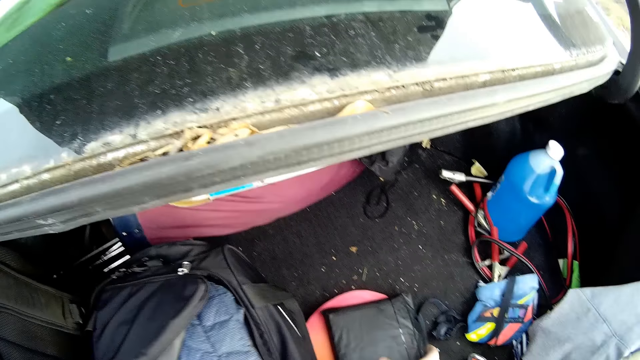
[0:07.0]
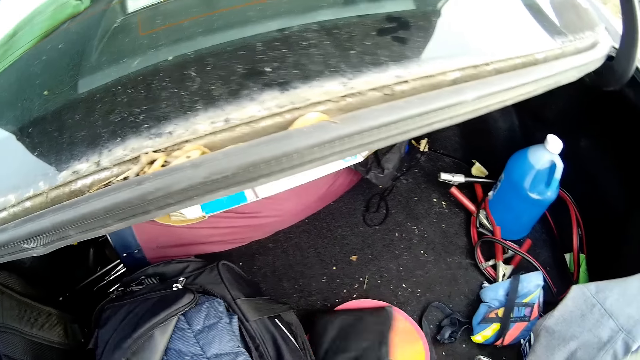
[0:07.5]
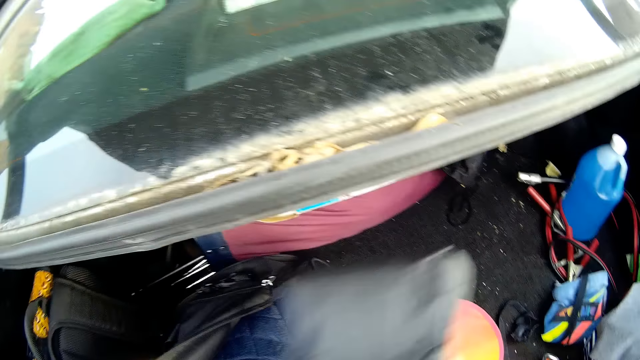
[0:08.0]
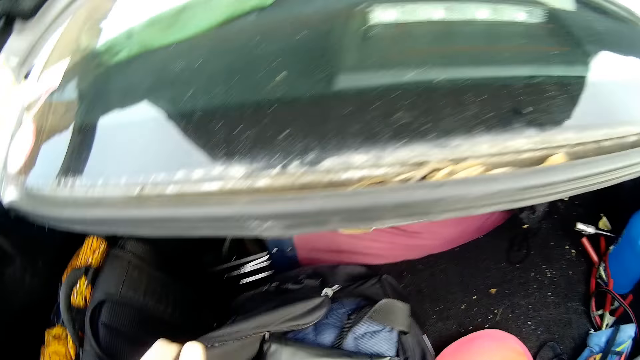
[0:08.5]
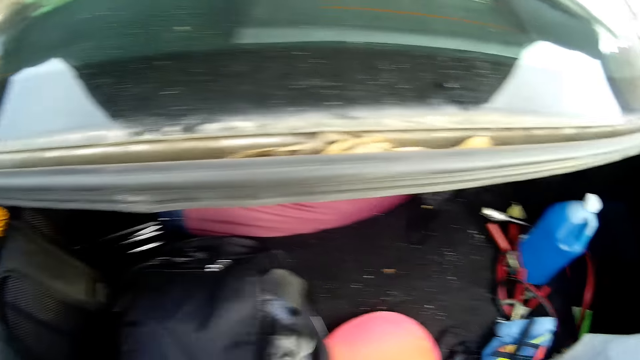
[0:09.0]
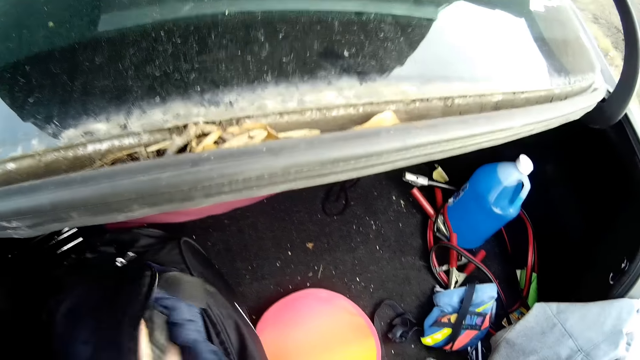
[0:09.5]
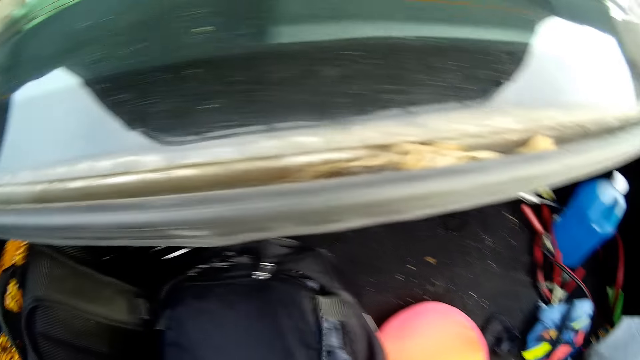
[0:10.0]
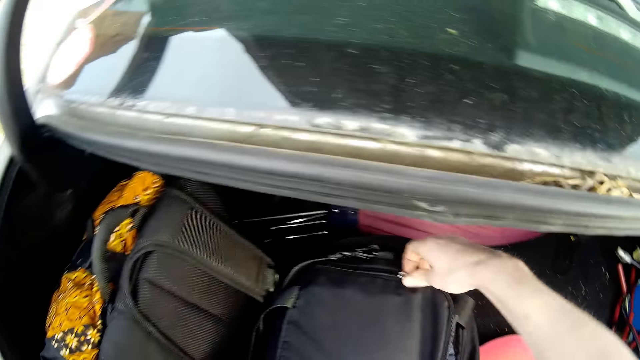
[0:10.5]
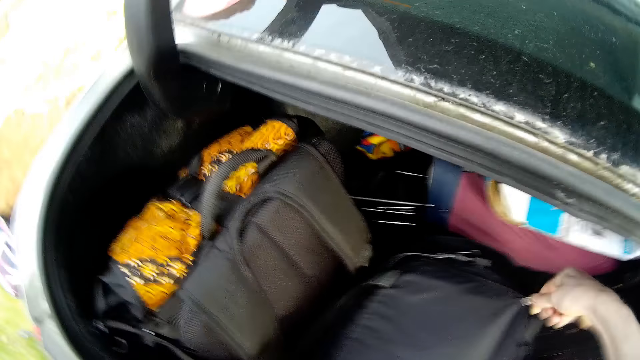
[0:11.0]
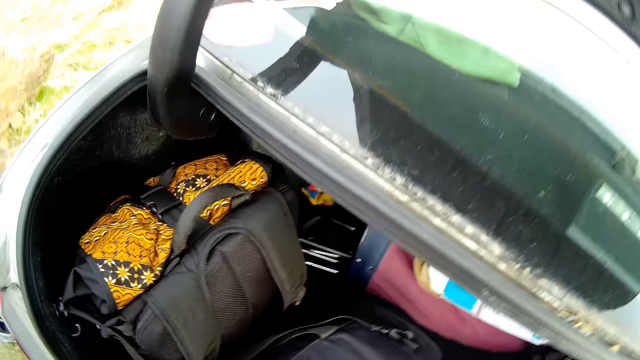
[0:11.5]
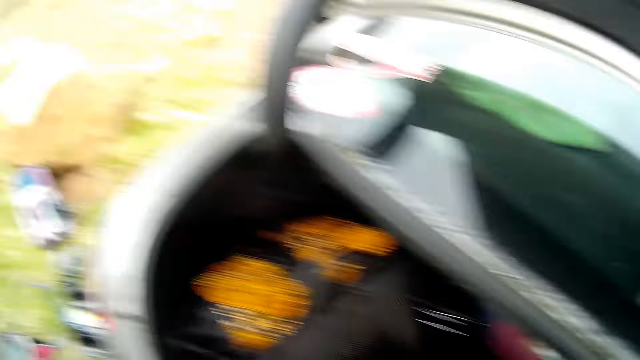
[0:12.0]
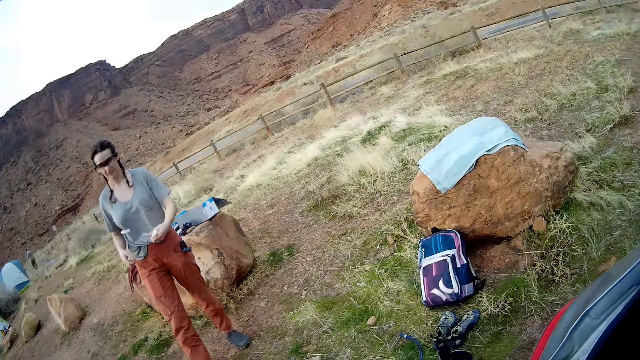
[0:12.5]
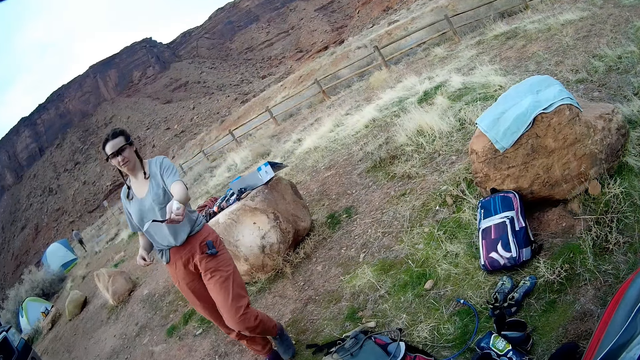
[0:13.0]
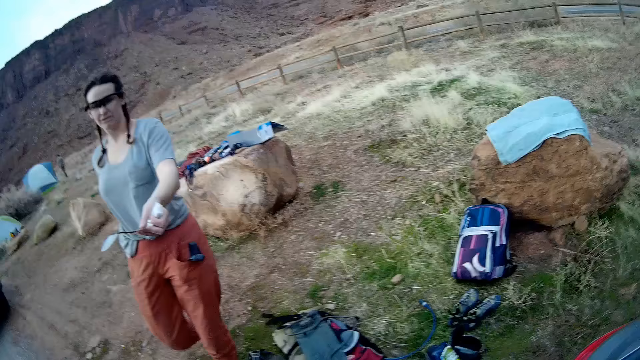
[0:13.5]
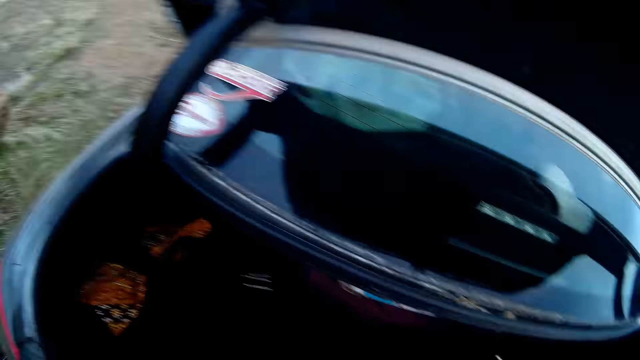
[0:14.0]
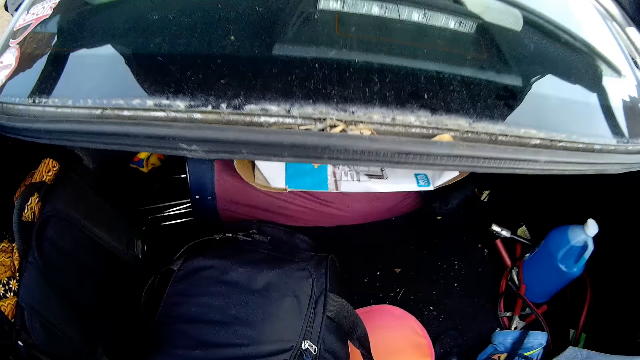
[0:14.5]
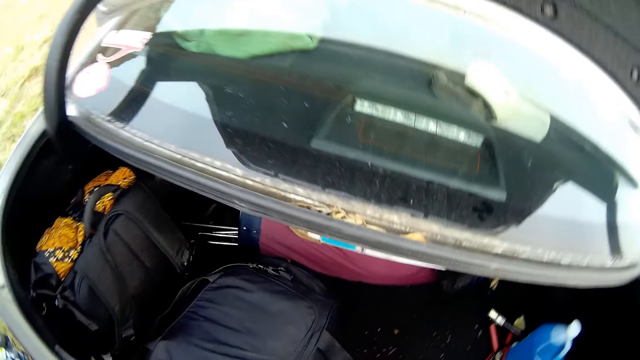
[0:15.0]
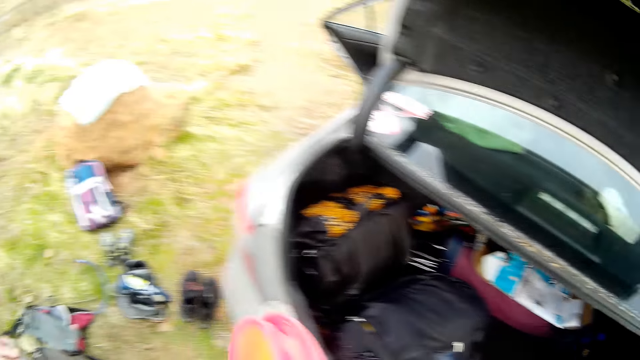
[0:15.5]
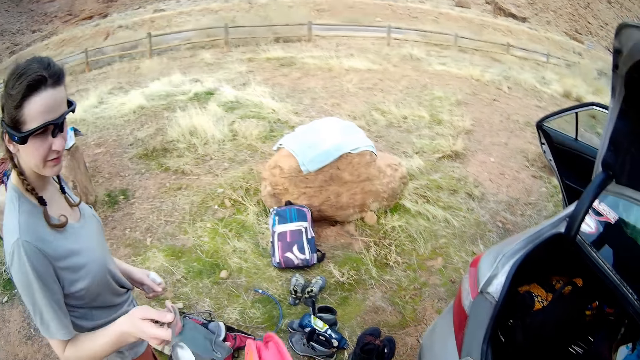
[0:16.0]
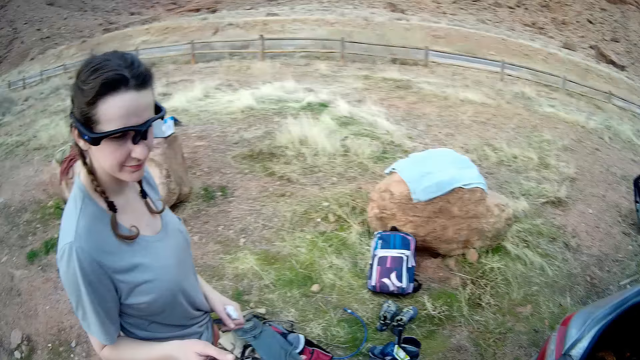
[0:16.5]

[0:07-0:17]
The camera wearer picks up cloths from a stool. They place the cloths in the bag. They zip the bag. They look around the field. A lady hands something to the camera wearer.

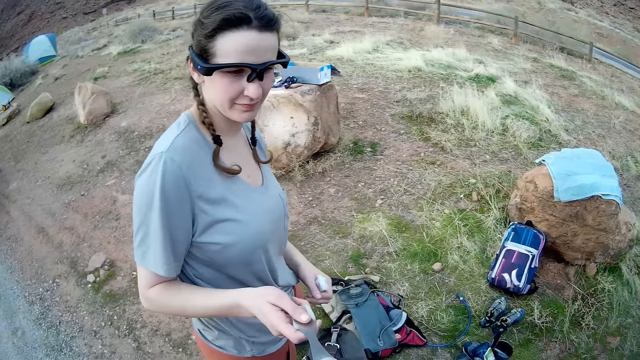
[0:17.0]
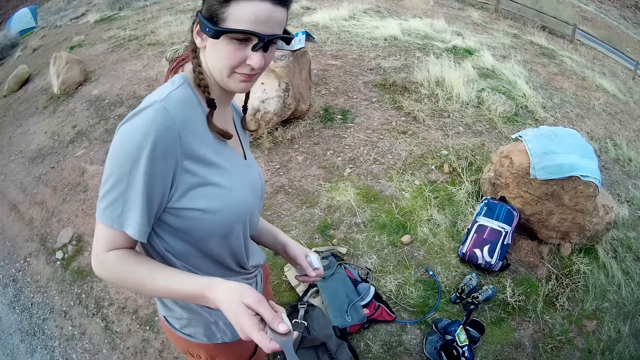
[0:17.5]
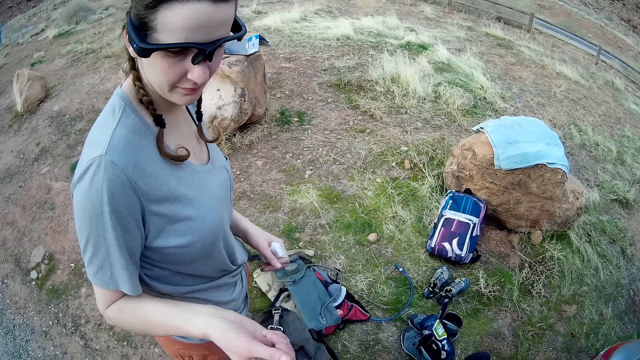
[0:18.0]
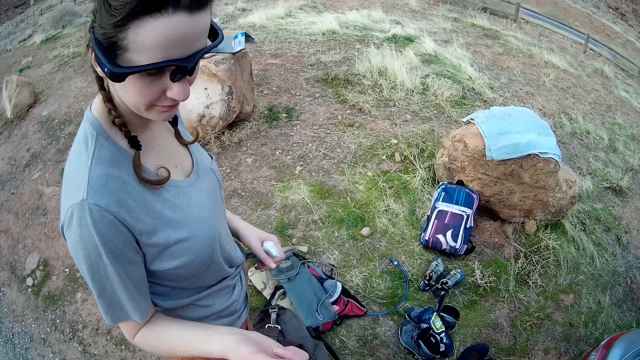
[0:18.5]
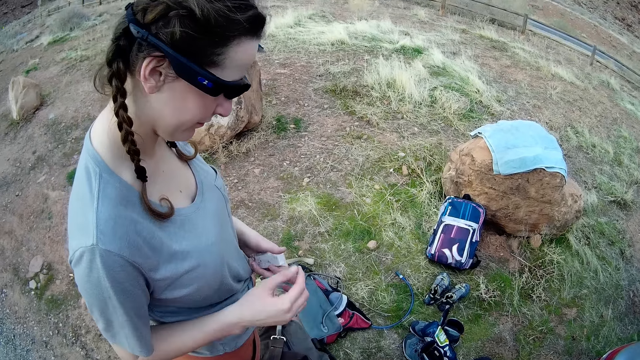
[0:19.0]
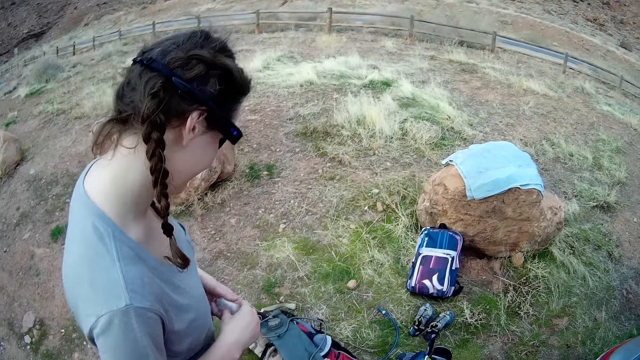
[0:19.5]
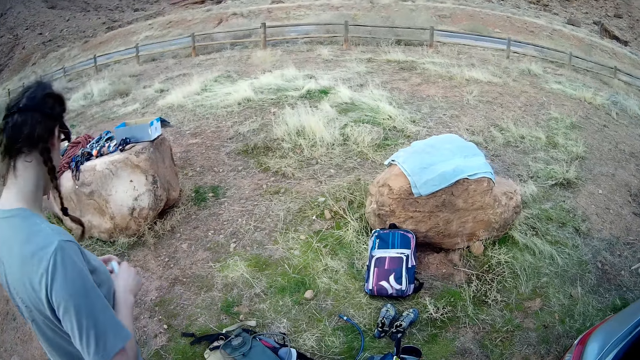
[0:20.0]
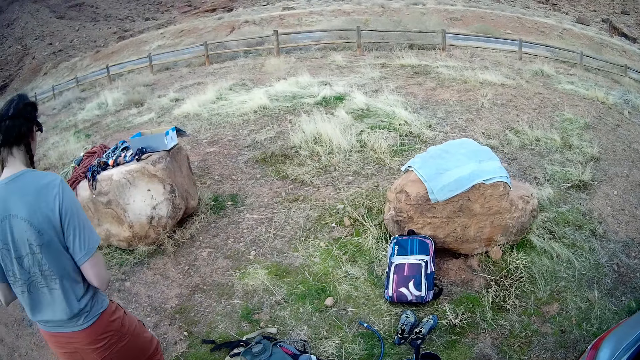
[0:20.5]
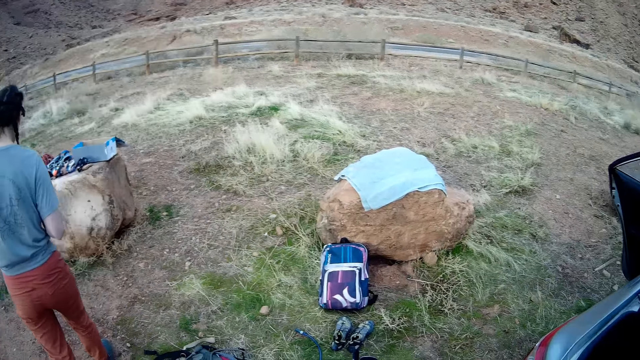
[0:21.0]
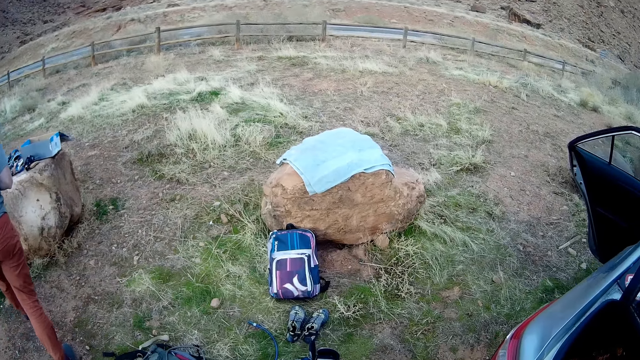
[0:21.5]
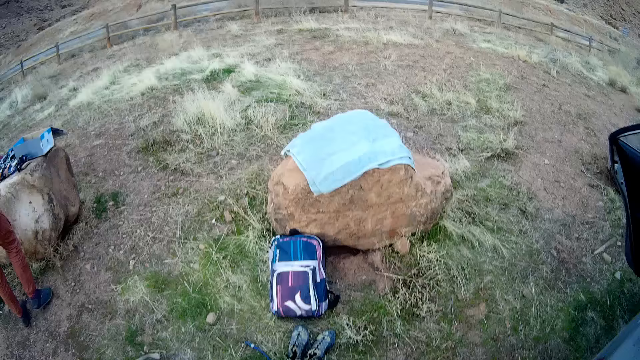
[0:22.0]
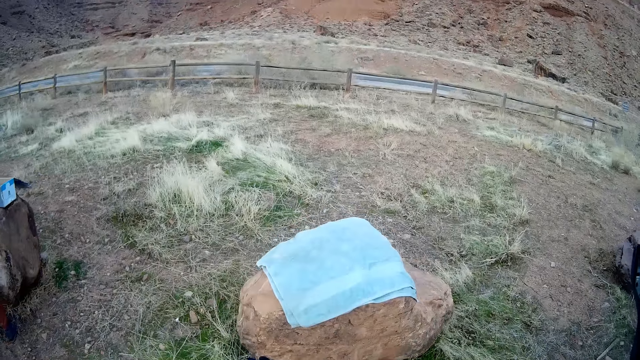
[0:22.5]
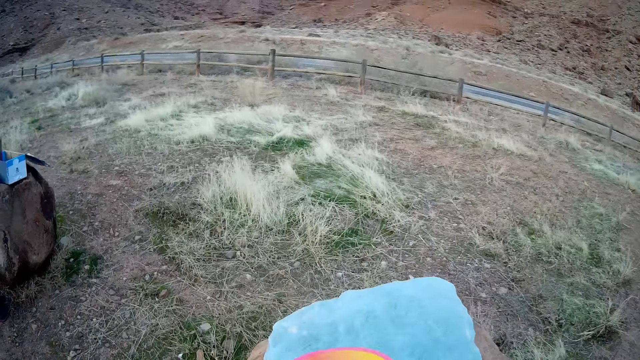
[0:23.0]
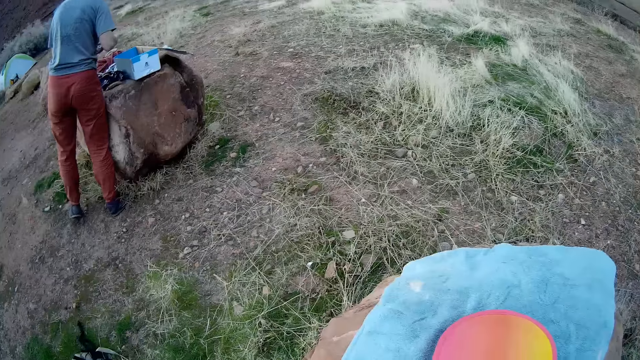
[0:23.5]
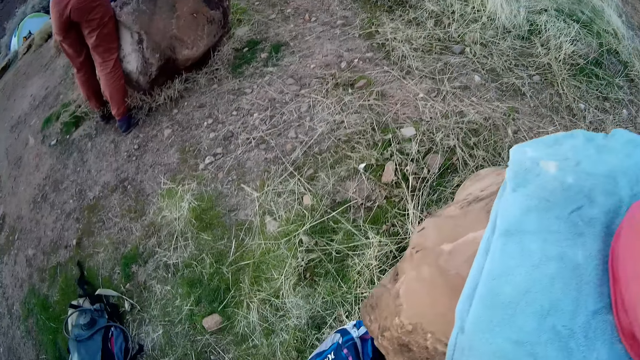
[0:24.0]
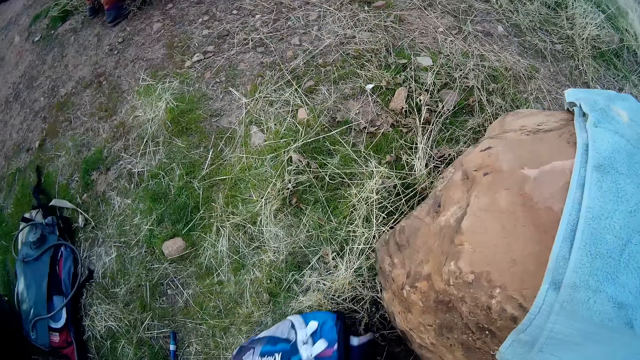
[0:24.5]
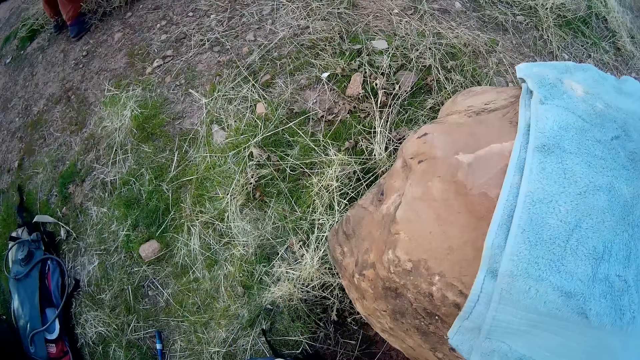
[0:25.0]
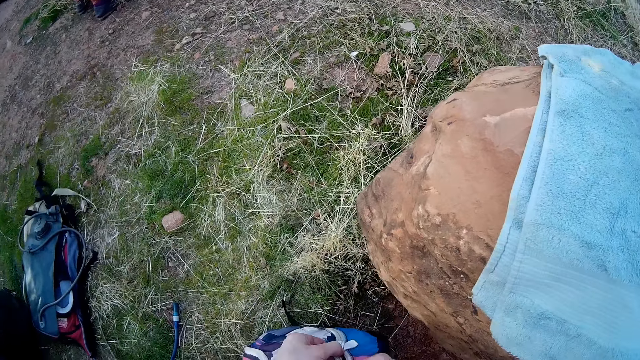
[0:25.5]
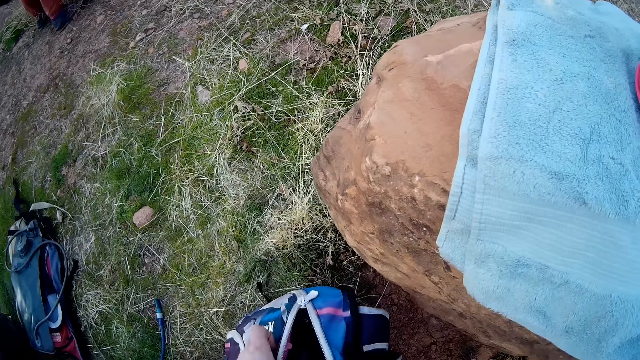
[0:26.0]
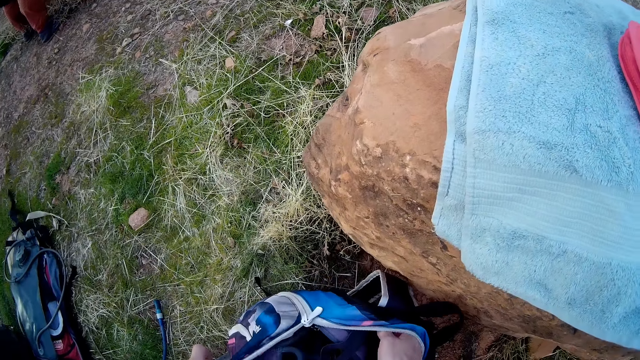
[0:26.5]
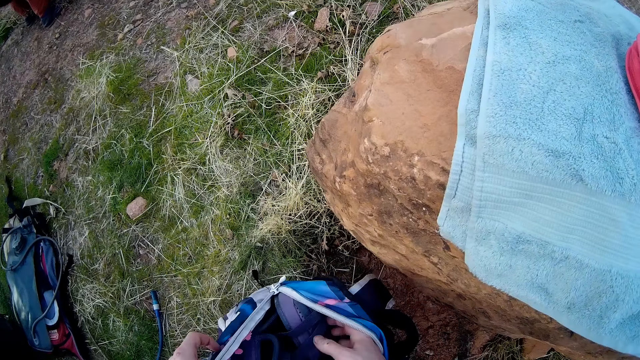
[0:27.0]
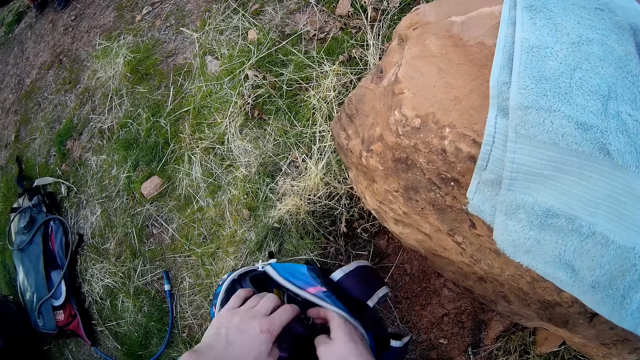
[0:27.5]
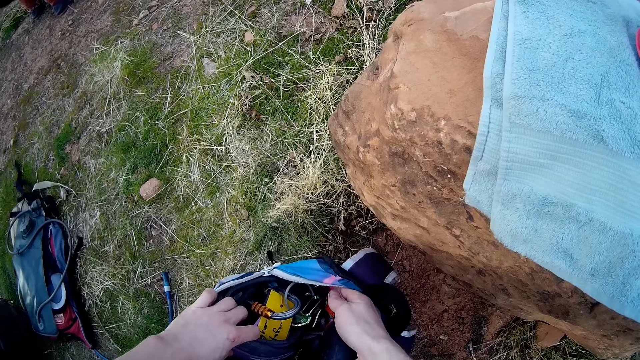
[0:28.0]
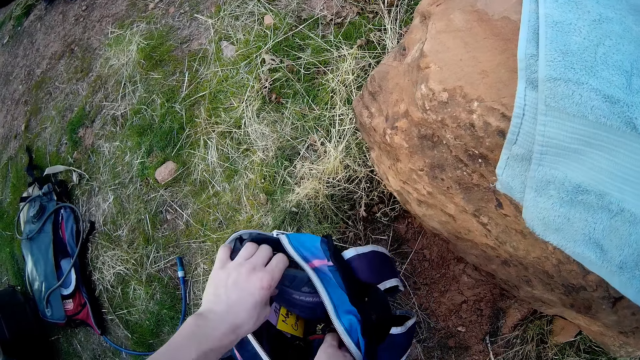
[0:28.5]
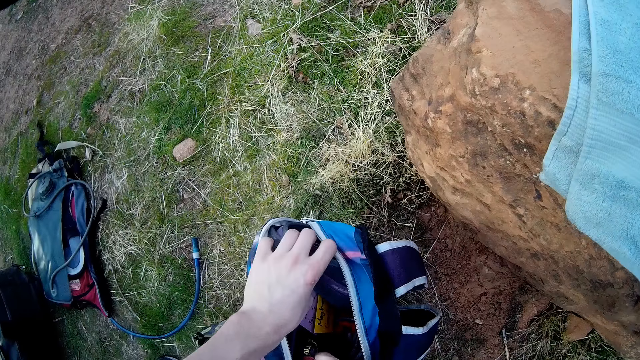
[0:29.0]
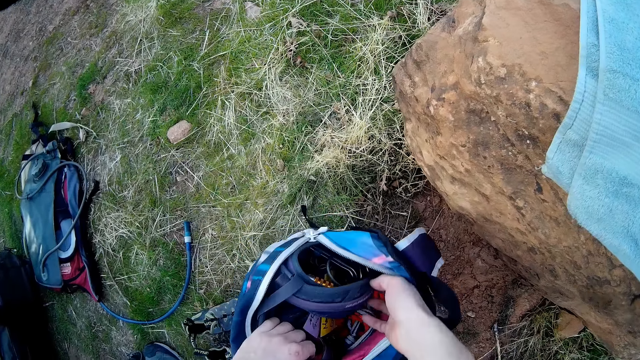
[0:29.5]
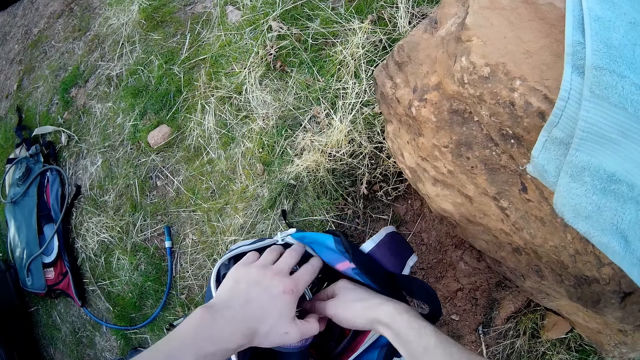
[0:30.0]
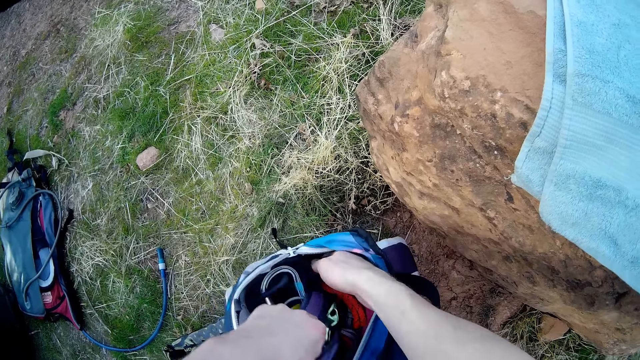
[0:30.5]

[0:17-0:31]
The camera wearer holds something. A lady moves around. The camera wearer moves around and walks towards the stone. They put something on a towel. They pick up the bag. They open the bag and look in the bag.
